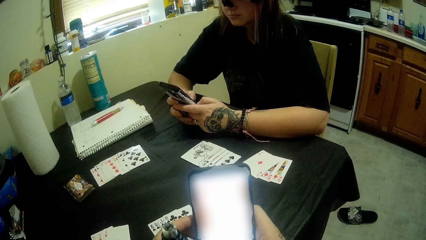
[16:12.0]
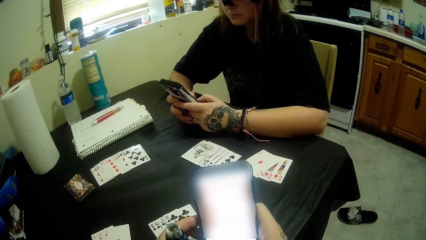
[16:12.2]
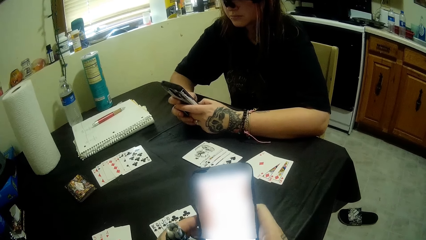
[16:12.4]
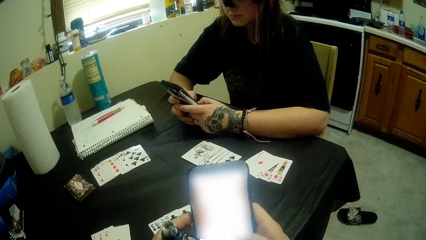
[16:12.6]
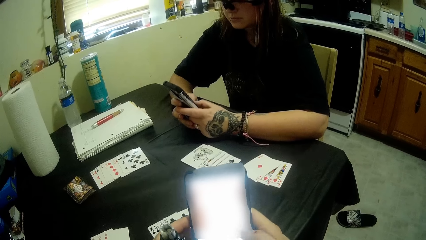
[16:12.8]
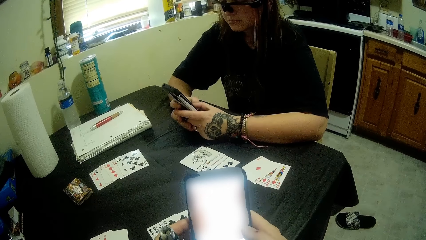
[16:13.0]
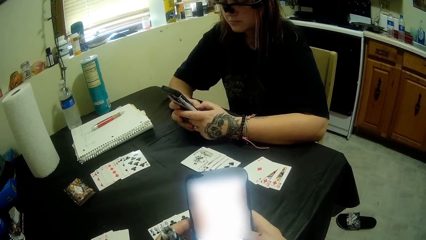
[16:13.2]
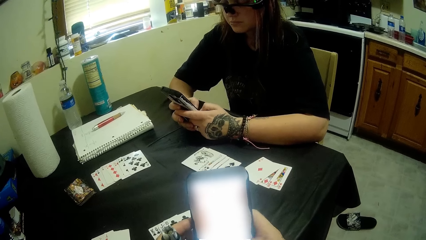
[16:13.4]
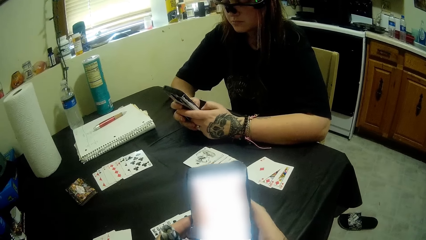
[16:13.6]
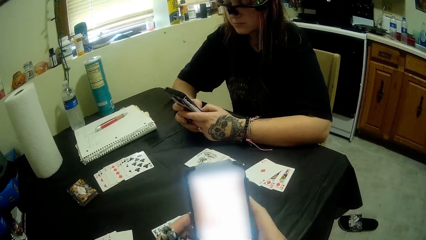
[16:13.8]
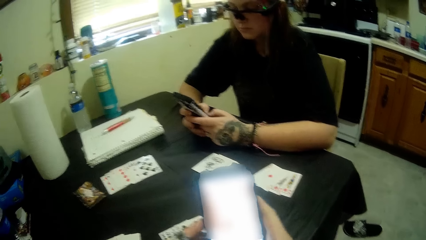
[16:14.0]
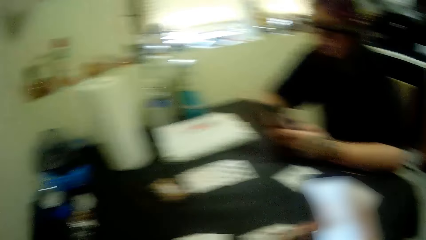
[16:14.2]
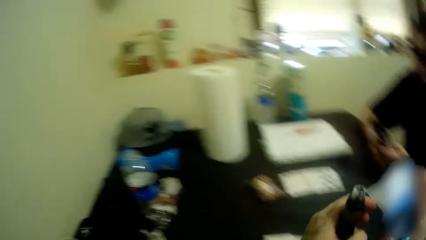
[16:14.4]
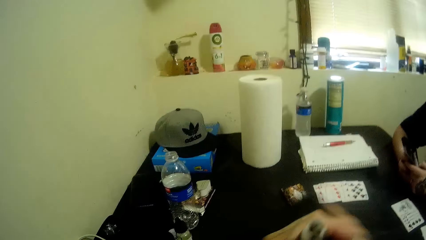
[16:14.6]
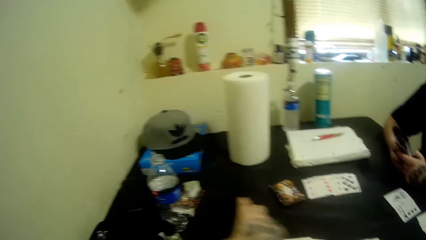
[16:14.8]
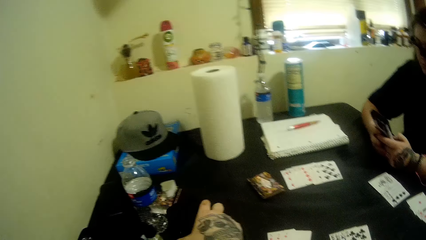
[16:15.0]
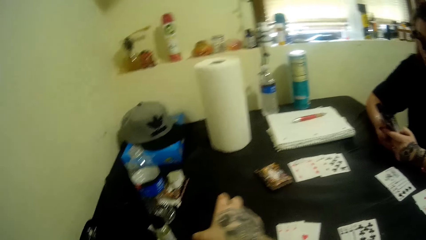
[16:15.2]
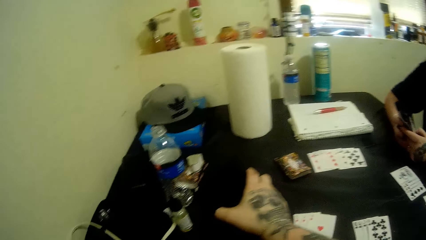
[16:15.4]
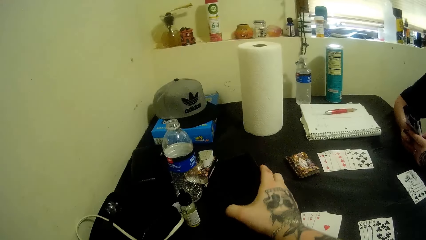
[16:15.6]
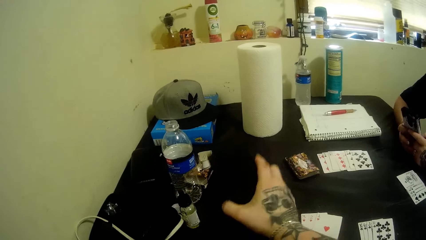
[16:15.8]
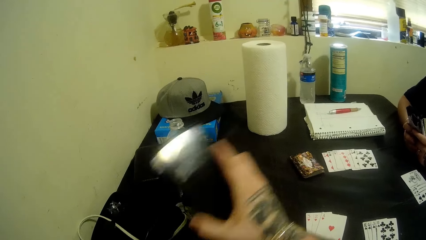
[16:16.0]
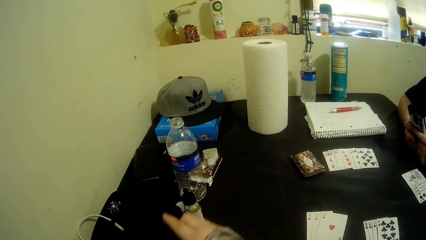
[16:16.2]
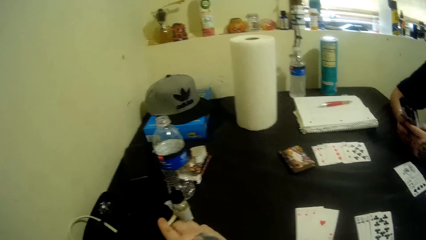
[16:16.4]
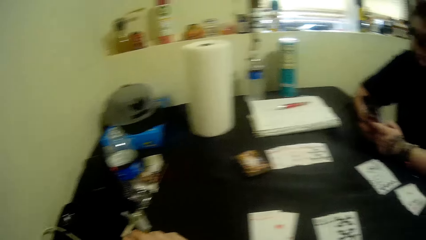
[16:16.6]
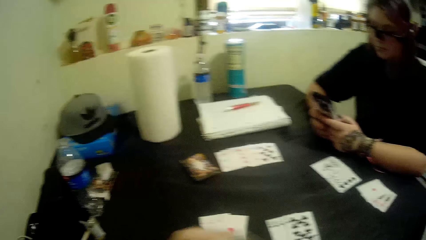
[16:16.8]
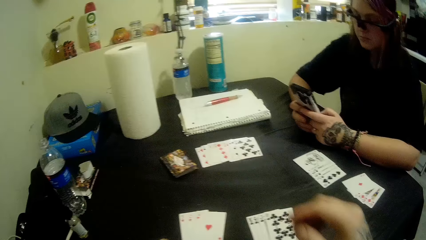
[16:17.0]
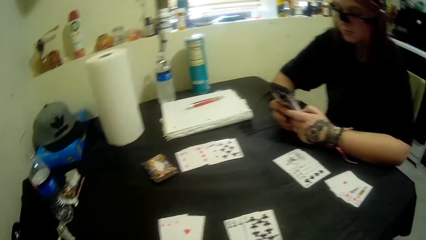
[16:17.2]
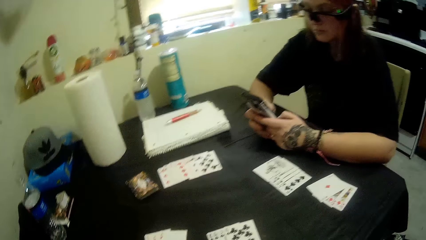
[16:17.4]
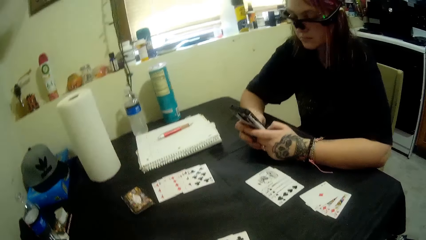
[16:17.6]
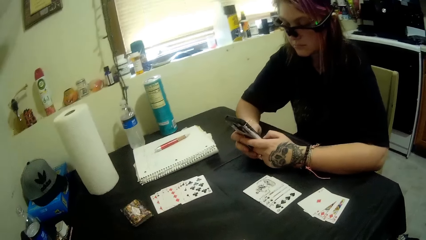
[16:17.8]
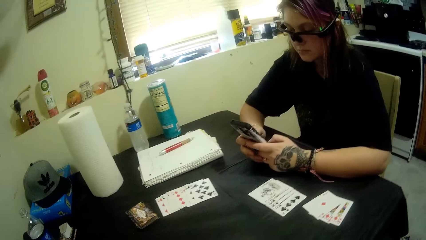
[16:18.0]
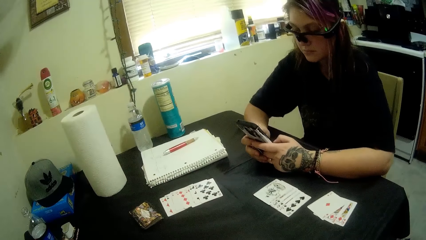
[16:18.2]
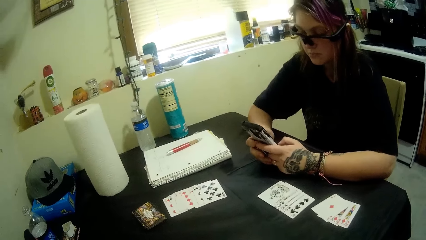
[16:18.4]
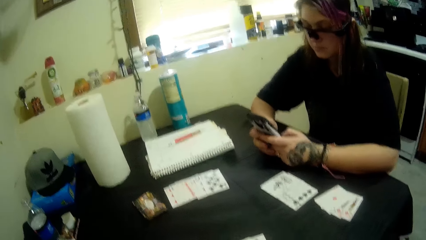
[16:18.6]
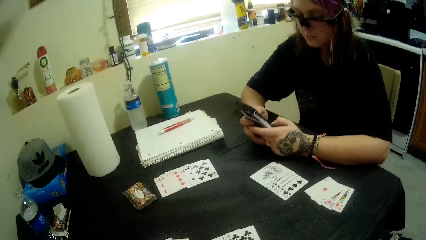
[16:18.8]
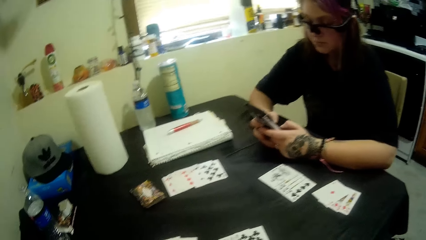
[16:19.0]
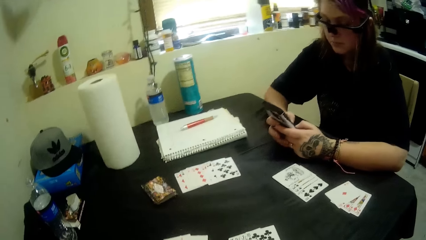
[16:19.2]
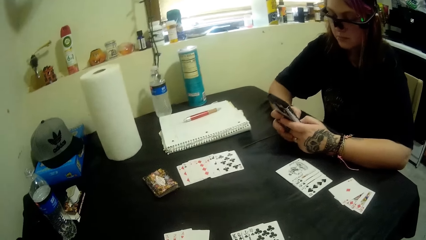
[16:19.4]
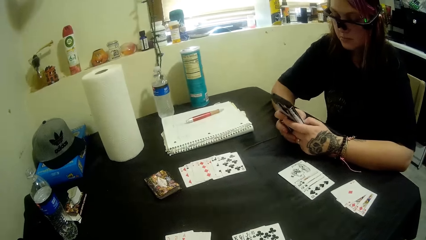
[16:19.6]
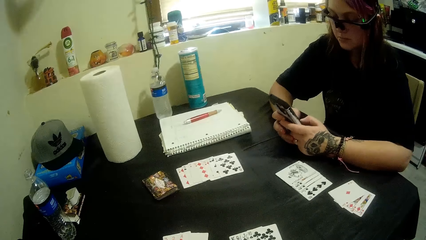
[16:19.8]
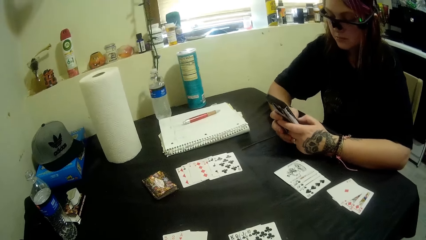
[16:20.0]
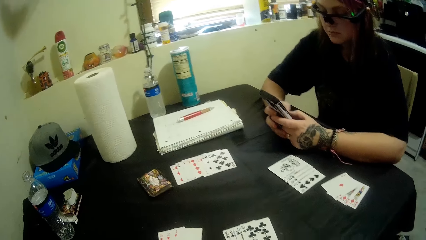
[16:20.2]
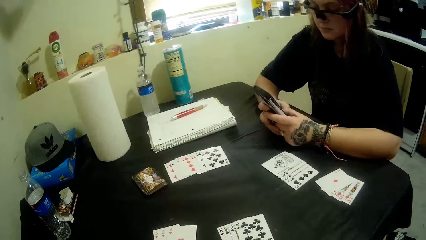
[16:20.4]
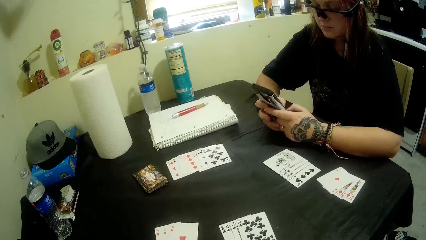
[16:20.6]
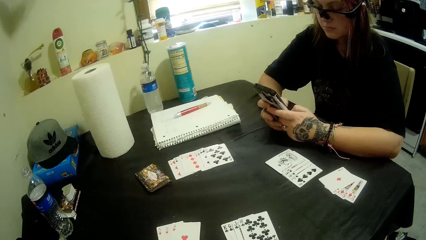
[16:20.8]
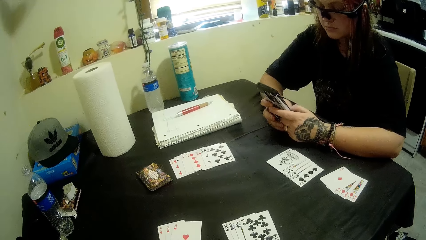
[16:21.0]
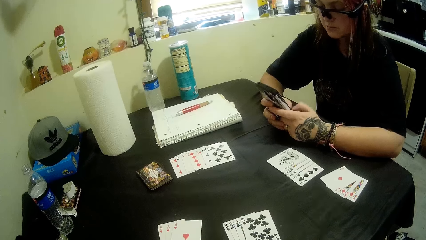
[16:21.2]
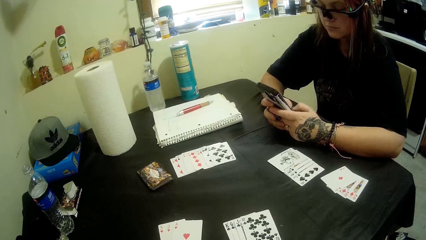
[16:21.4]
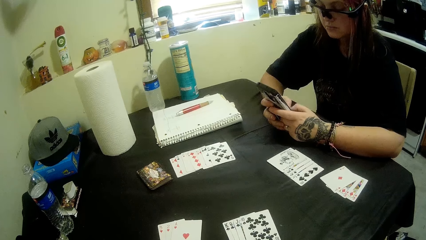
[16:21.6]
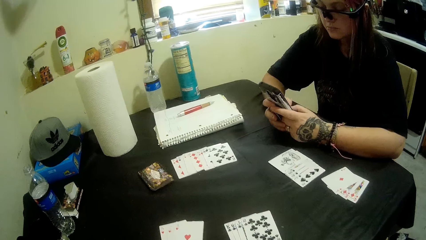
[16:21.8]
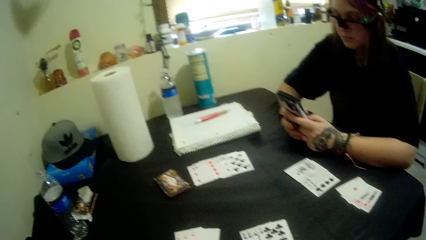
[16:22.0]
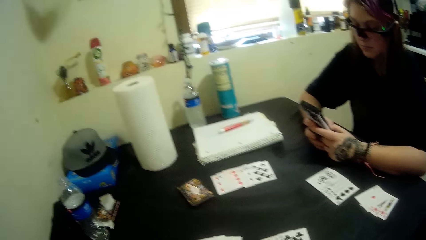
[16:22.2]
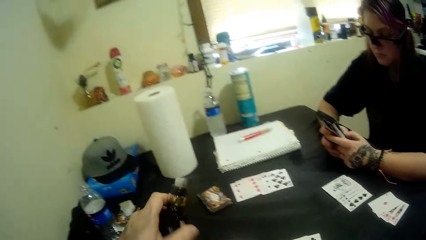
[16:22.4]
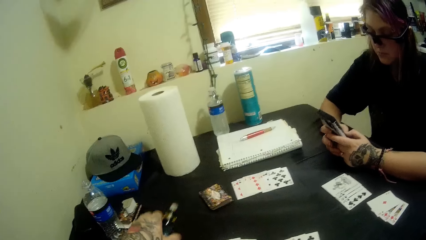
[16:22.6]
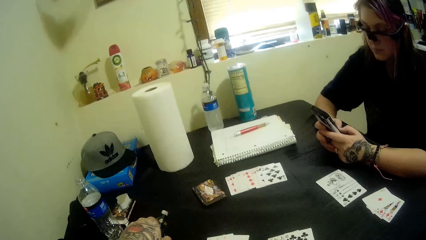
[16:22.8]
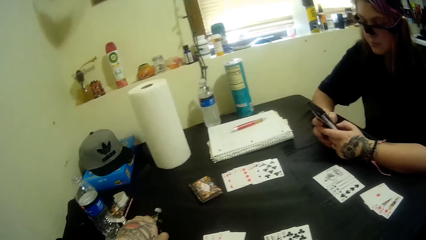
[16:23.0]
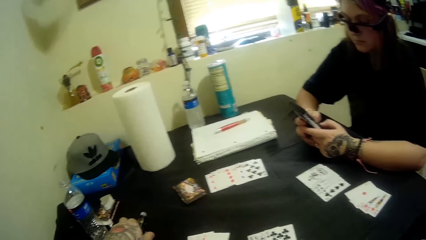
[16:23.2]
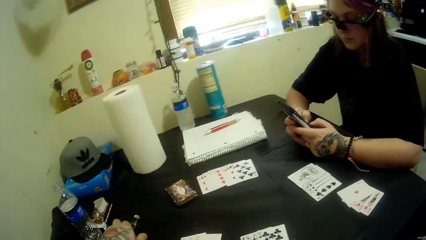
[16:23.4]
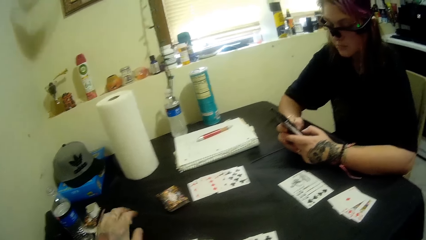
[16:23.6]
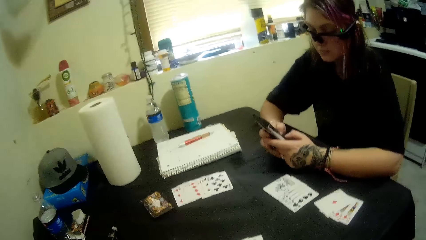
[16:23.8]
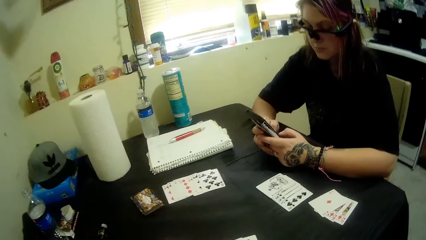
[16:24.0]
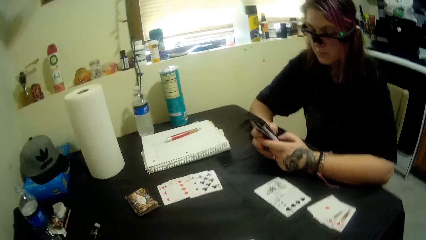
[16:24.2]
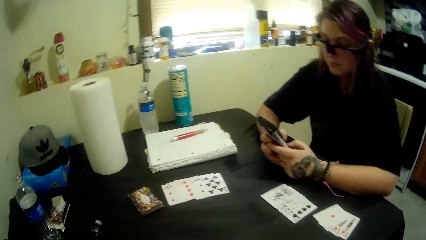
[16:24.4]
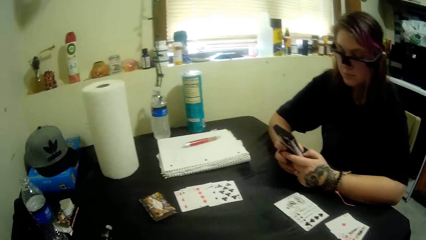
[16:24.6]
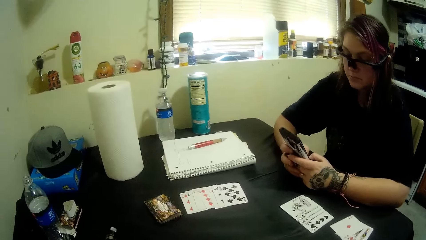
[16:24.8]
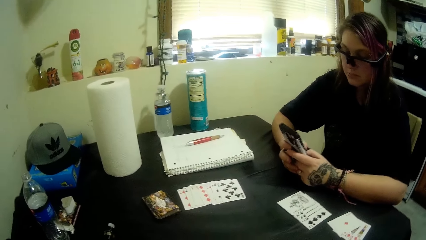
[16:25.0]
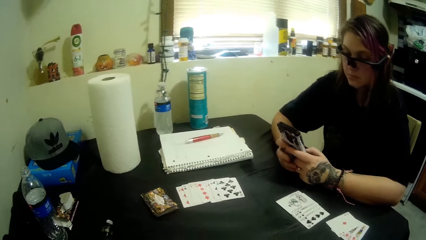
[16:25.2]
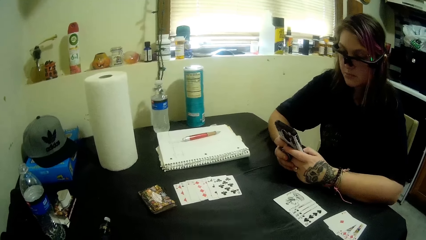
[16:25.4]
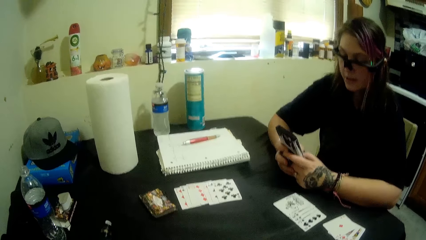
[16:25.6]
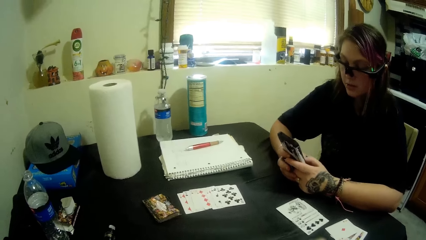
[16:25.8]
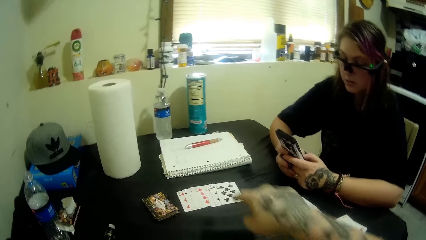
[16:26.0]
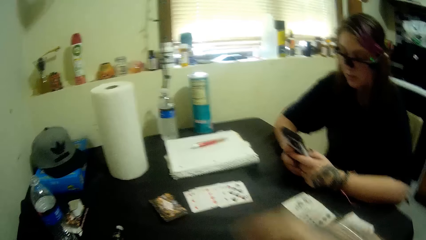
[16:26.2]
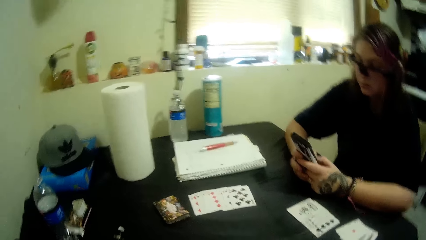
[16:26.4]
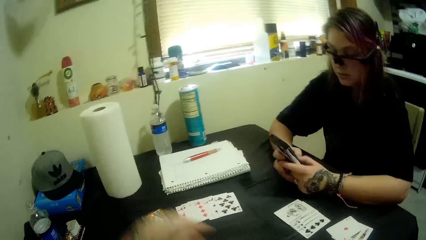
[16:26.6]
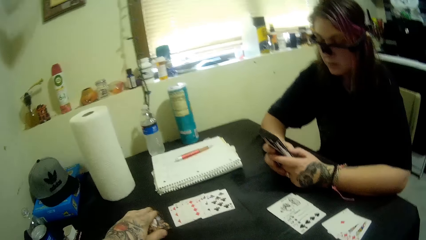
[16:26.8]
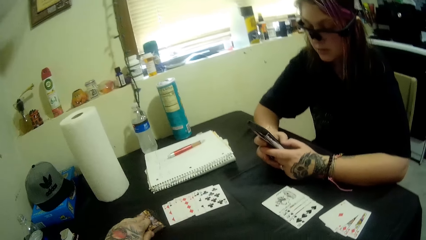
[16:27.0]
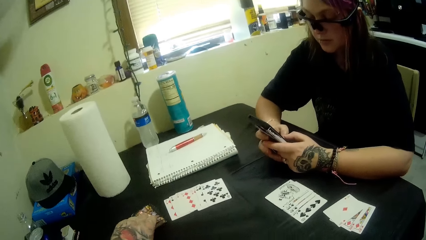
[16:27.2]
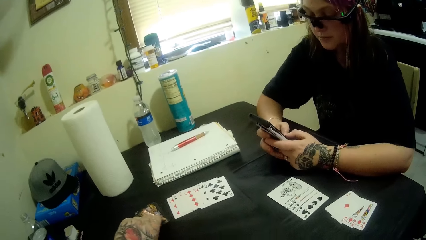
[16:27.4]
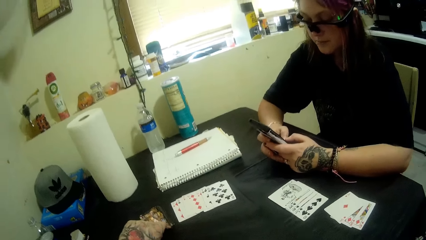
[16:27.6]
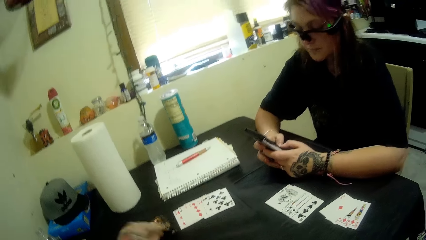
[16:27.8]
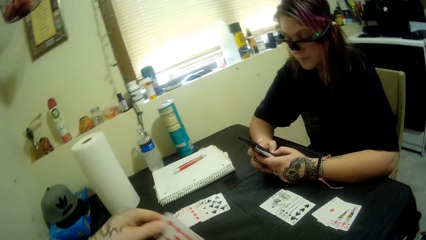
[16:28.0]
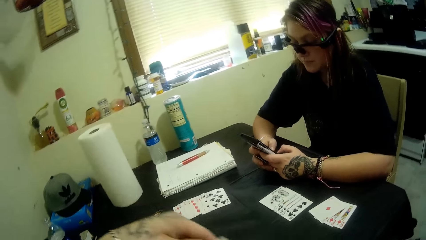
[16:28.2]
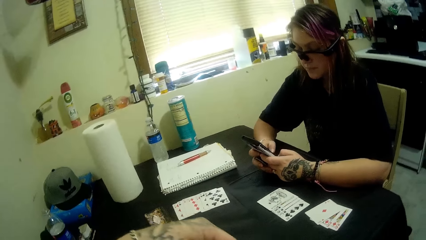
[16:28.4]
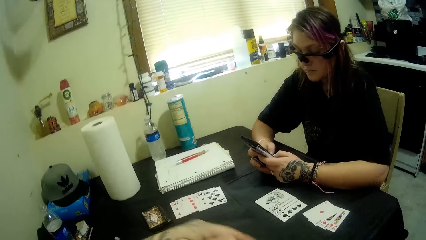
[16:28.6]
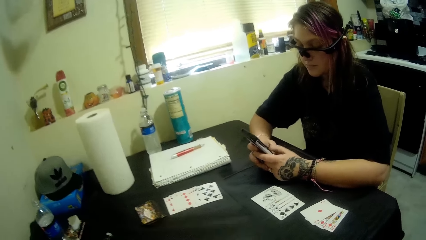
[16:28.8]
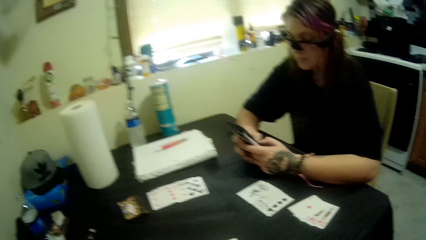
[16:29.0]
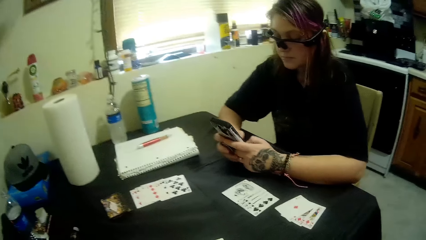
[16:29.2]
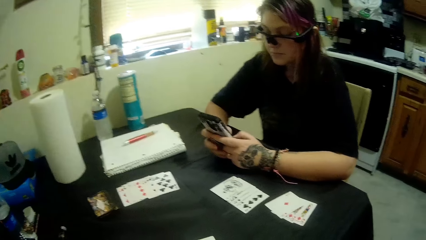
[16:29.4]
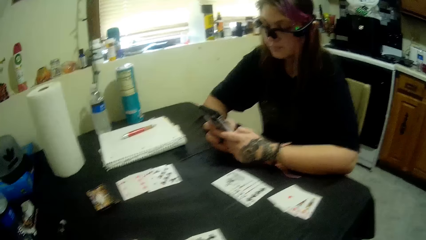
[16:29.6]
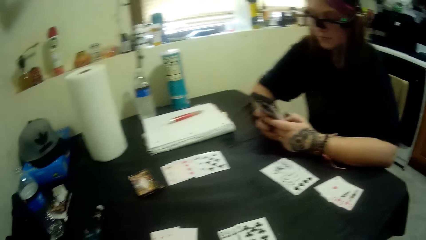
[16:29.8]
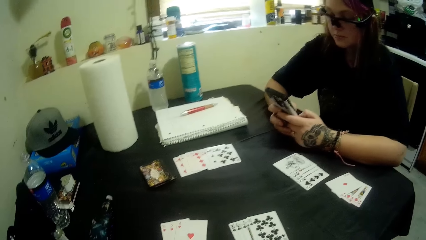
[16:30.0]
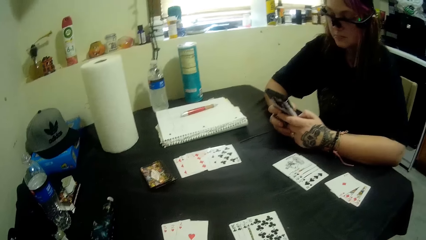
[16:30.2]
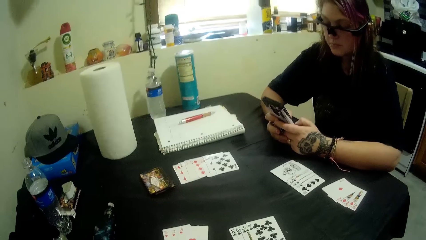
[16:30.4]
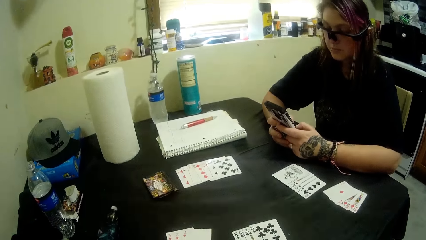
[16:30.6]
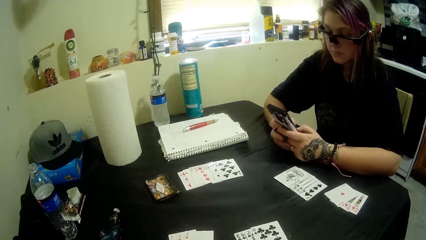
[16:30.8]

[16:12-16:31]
The camera wearer drops his phone on the table. He drops the shisha container on the table. He points to the cards on the table with his right index finger. He picks a card from the stacked cards on the table.
